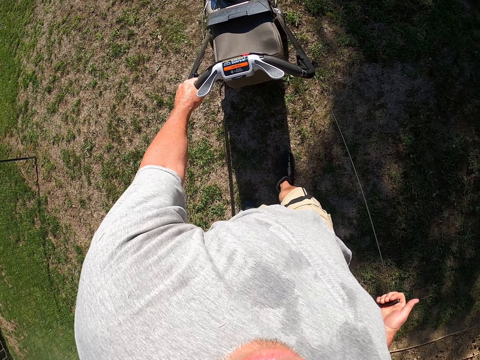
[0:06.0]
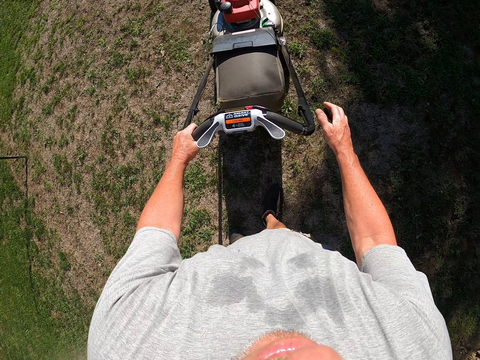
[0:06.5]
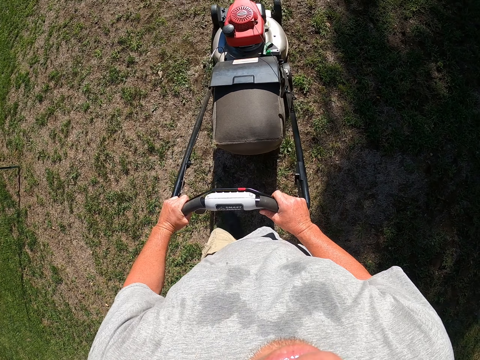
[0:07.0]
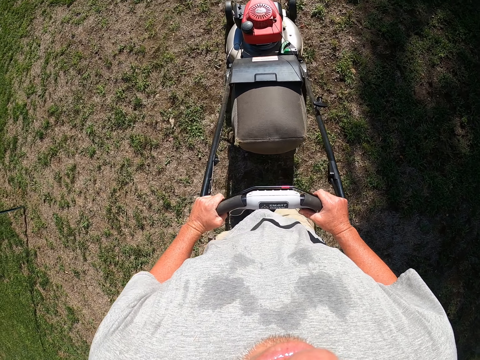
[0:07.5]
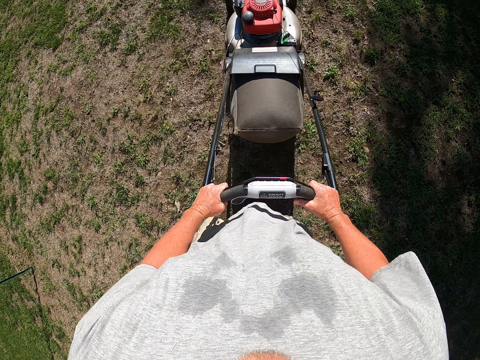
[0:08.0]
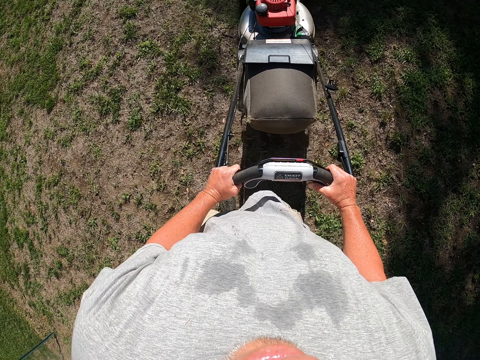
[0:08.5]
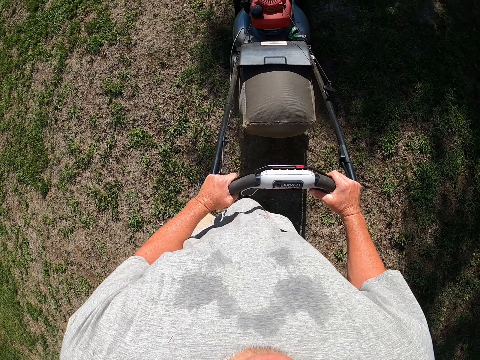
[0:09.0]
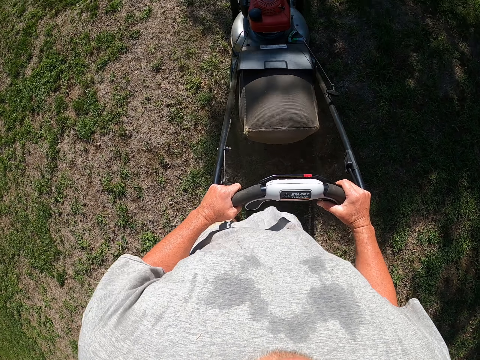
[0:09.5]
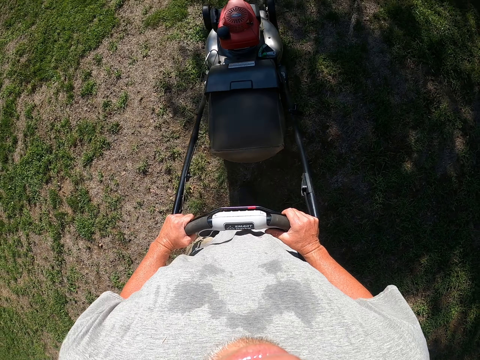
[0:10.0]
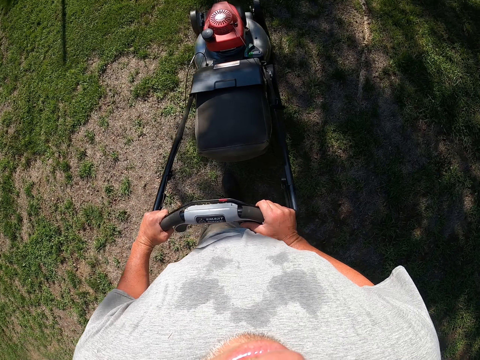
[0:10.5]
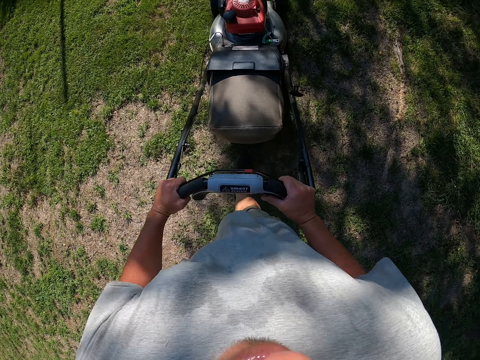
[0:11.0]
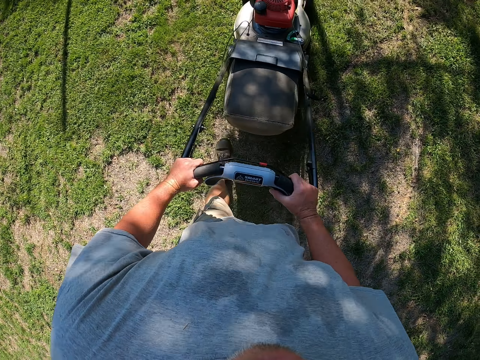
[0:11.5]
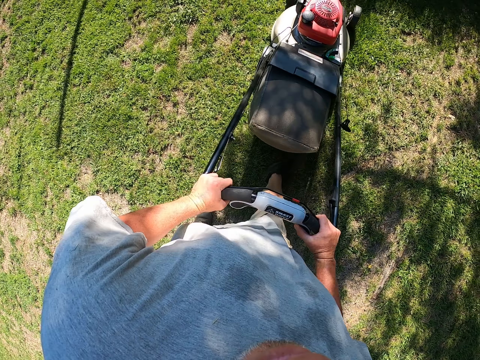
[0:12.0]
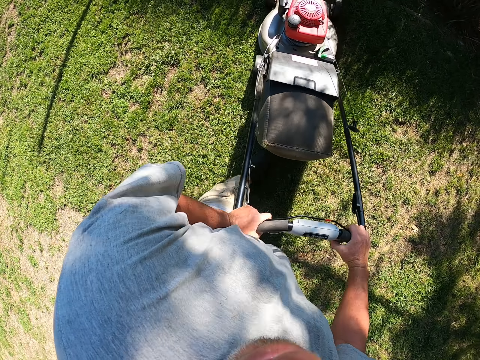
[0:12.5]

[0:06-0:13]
The camera wearer trims the grass with a lawn mower on the compound.

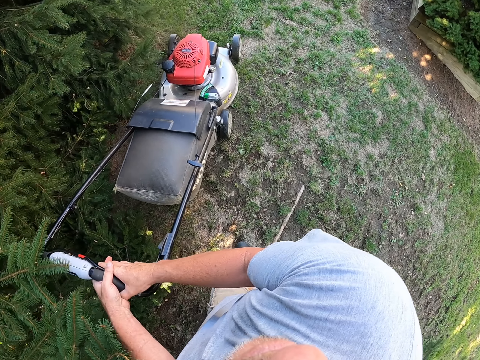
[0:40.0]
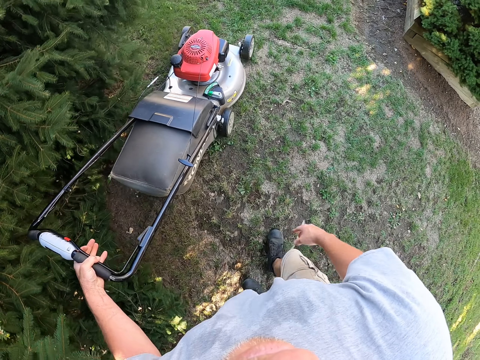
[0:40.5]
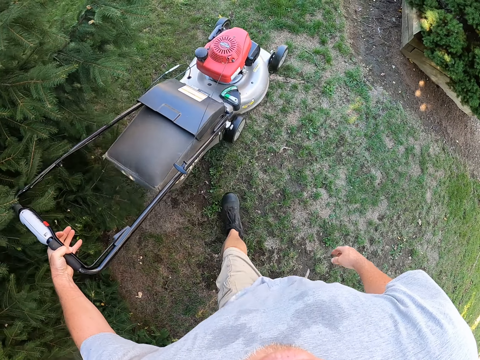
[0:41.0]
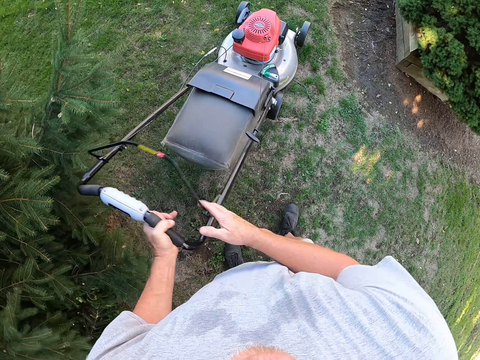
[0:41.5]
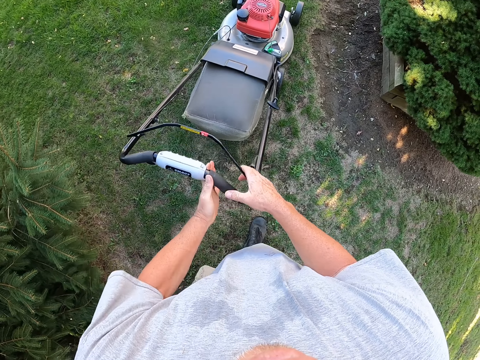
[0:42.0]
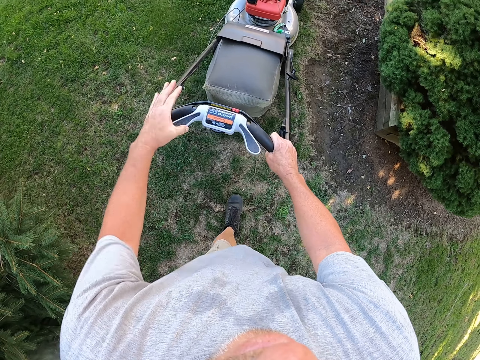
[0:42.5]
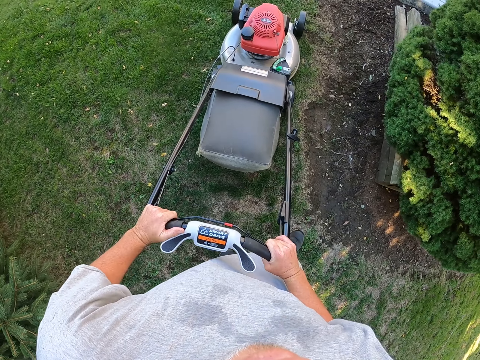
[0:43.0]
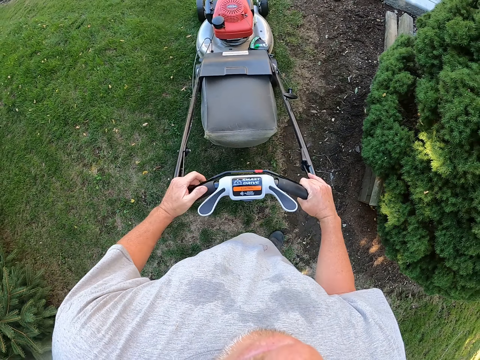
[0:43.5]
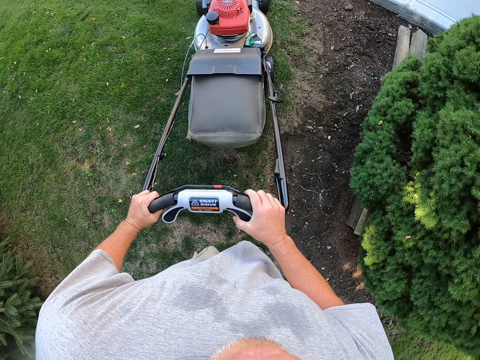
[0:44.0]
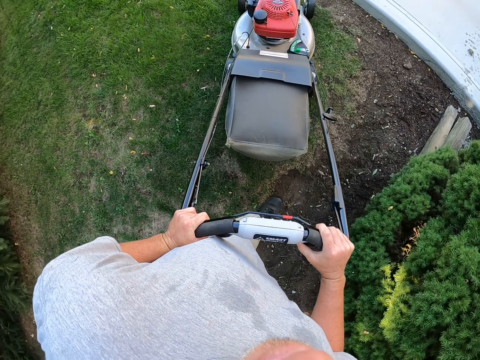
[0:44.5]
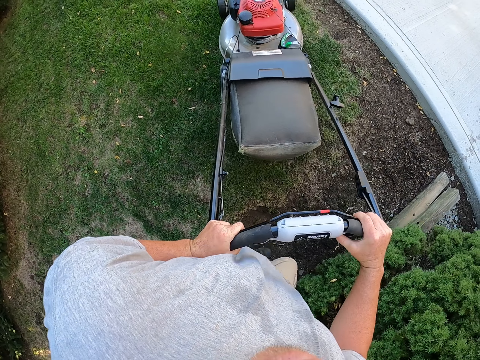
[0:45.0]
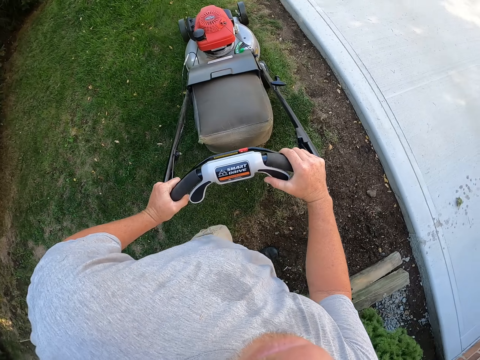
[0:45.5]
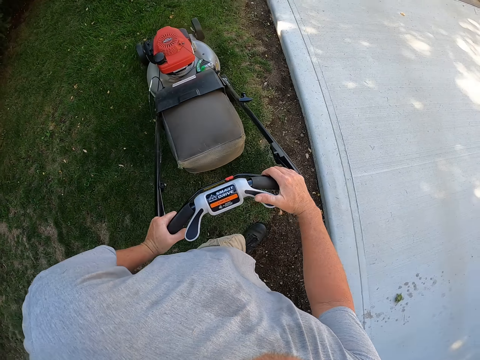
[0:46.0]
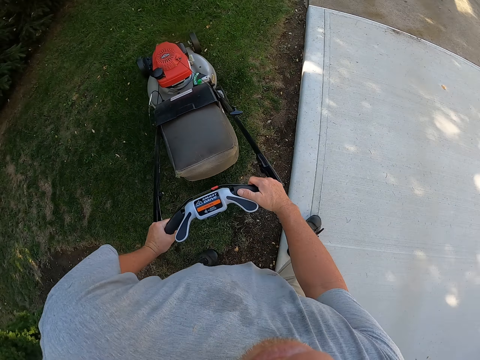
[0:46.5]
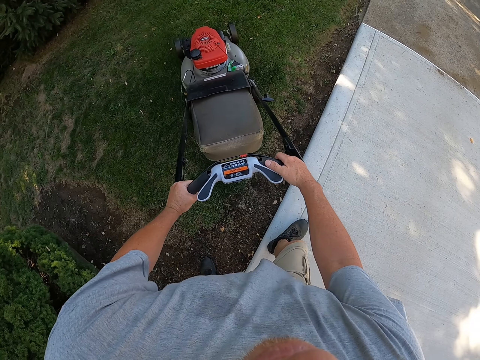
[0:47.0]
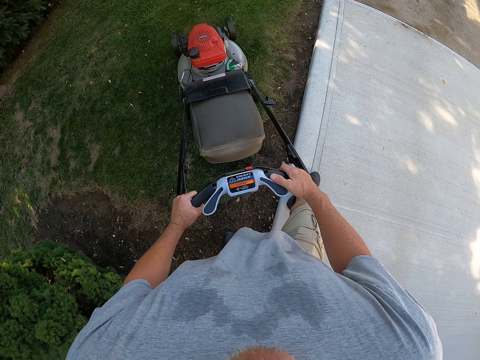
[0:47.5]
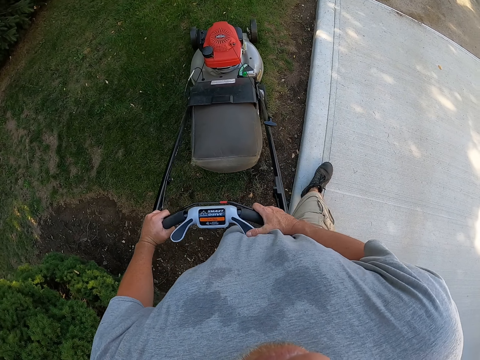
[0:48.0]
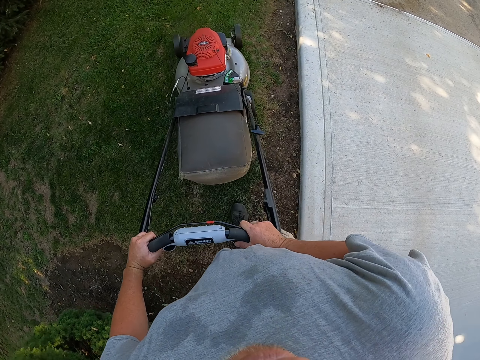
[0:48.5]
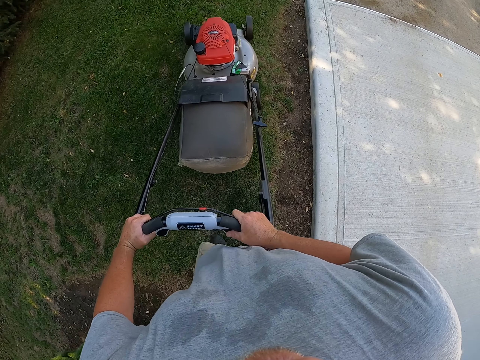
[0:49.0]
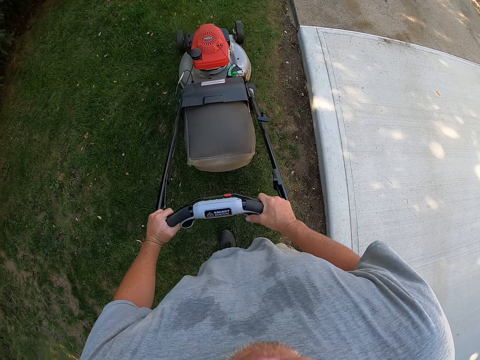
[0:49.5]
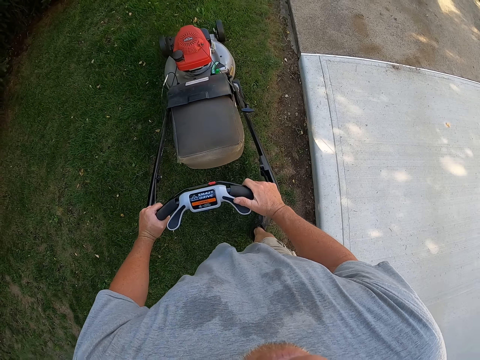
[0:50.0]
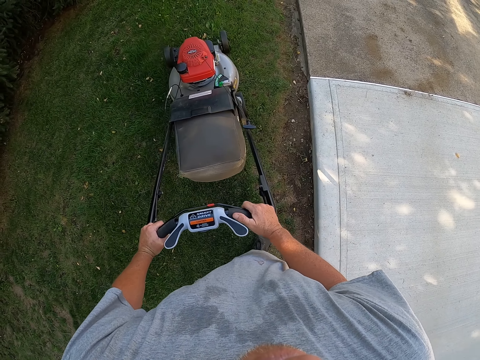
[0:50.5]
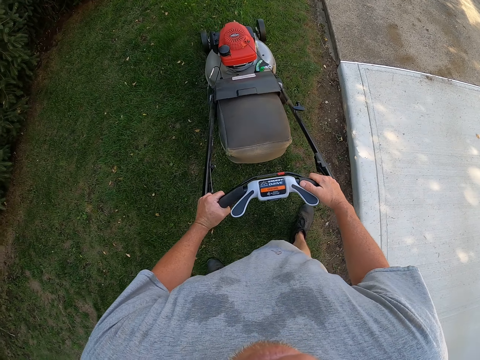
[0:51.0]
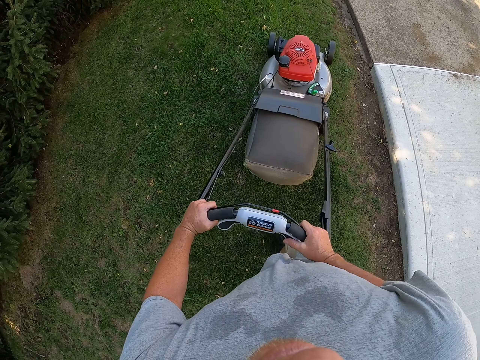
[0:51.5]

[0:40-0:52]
The camera wearer adjusts the ball switch. They change direction. They trim grass on the compound.

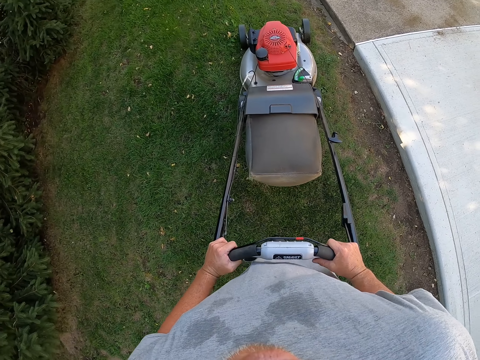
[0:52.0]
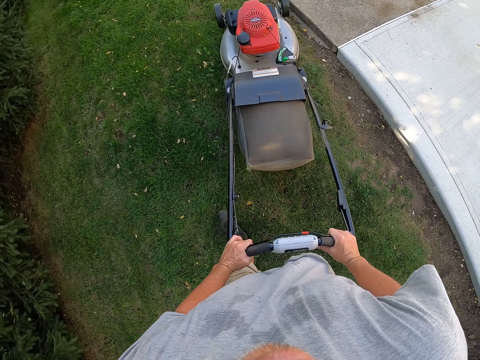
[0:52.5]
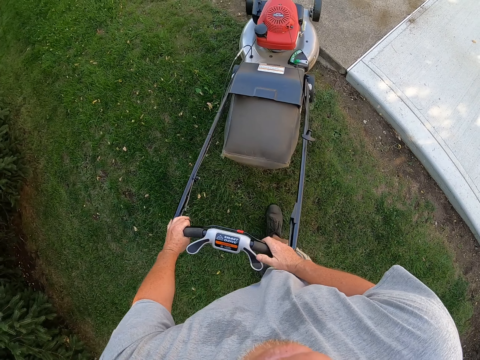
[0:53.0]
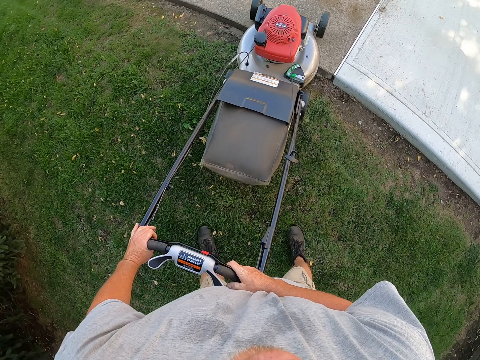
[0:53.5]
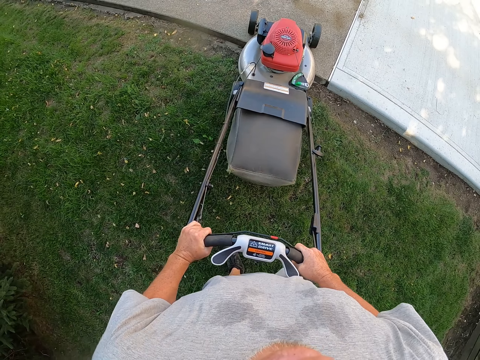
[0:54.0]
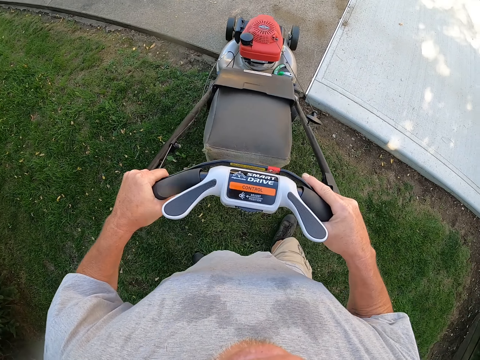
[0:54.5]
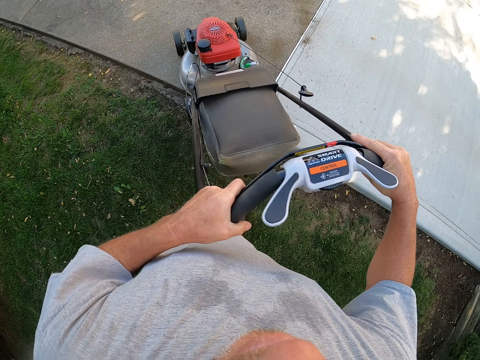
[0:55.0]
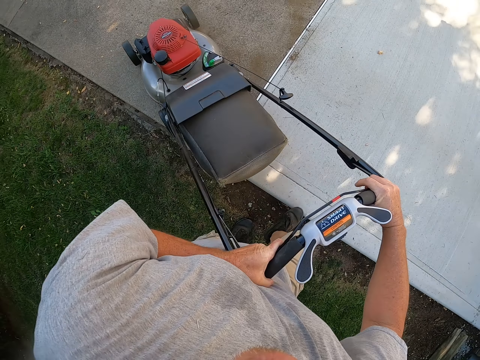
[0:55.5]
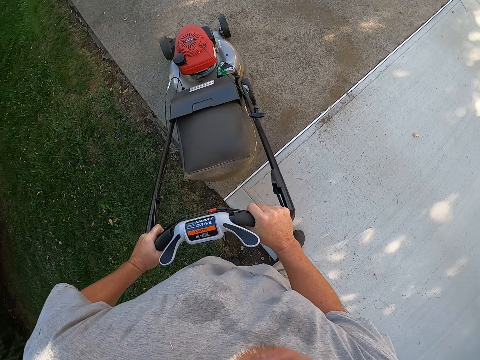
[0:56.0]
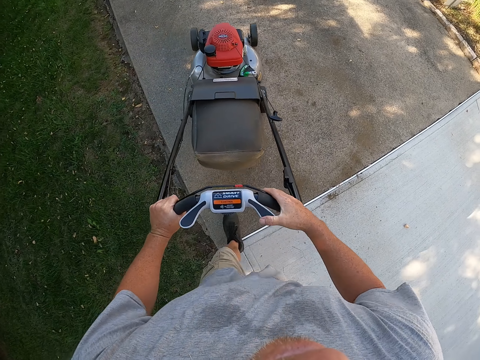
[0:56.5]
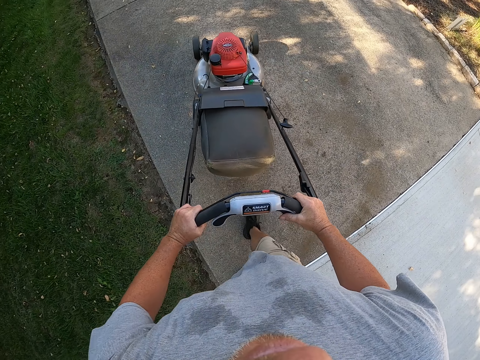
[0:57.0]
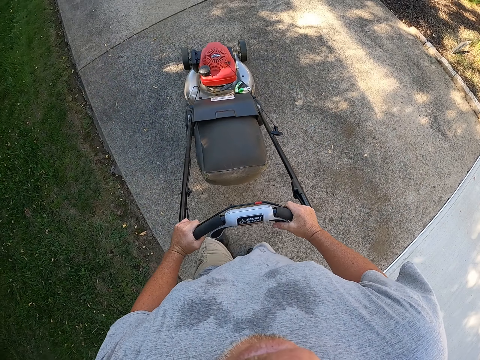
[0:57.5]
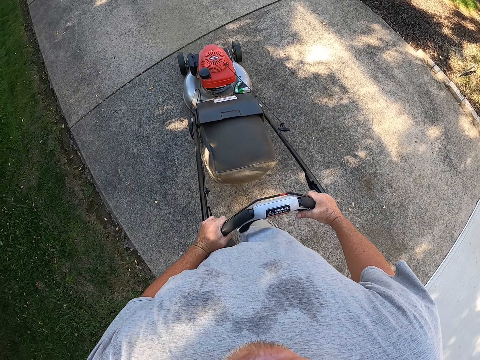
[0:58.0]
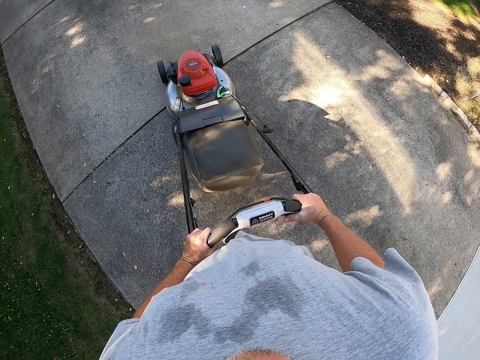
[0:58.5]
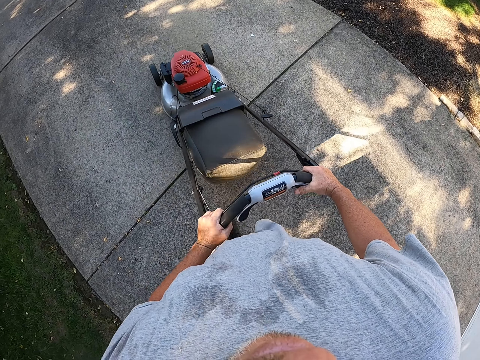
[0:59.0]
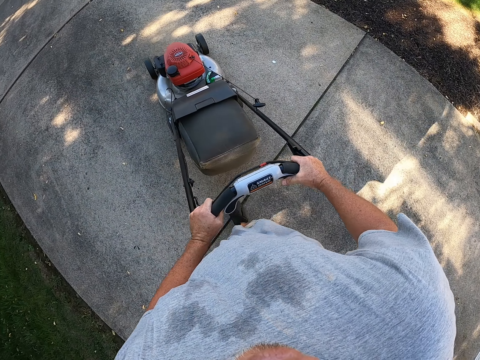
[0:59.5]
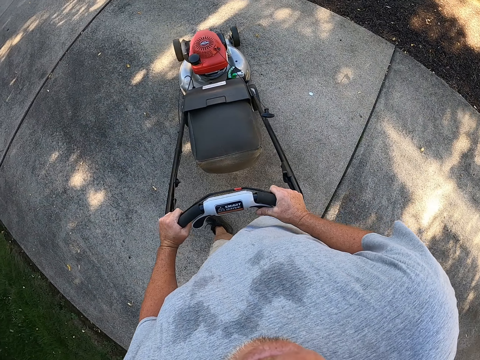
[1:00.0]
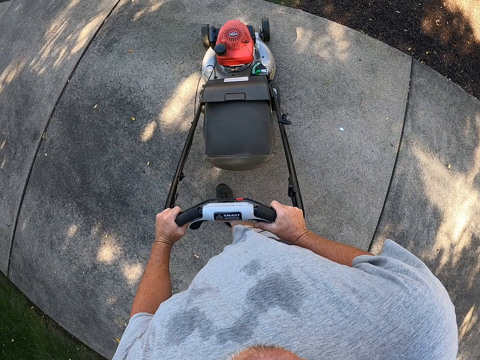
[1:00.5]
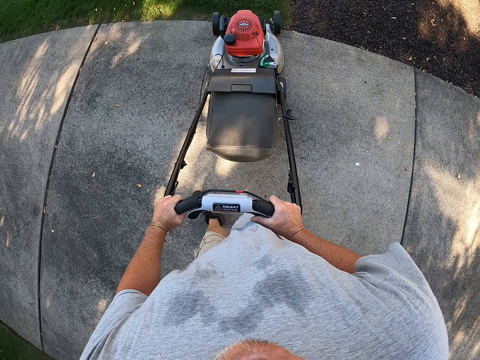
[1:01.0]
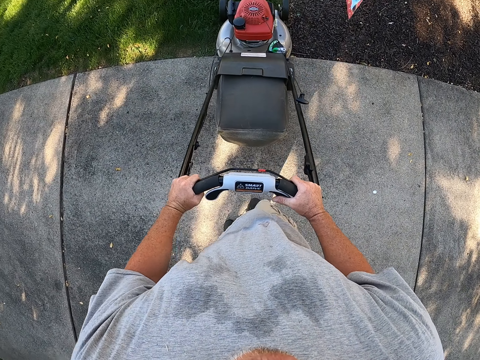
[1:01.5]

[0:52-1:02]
The camera wearer pushes the lawn mower in the tarmac way. They change direction. They drive the lawnmower on the floor.
